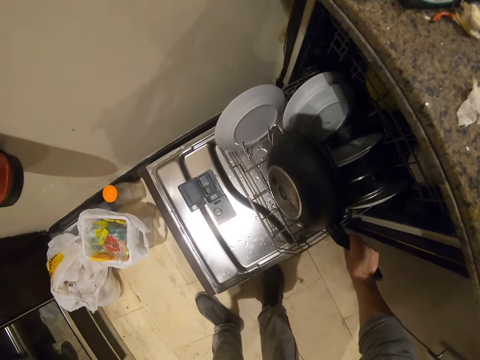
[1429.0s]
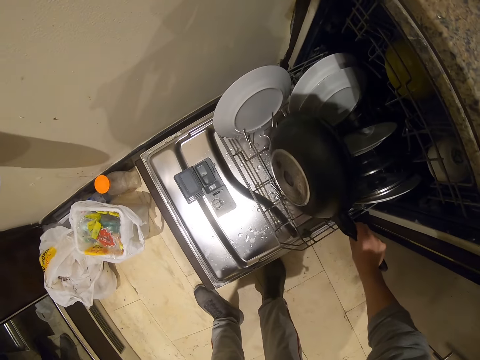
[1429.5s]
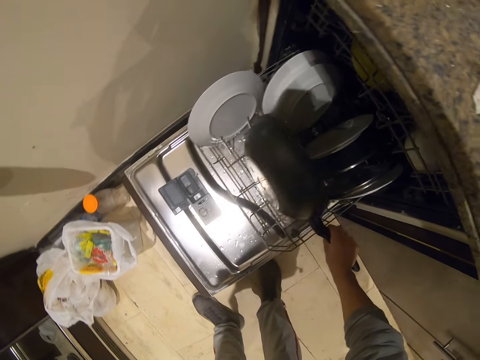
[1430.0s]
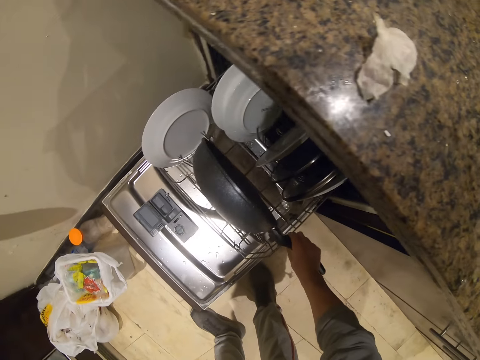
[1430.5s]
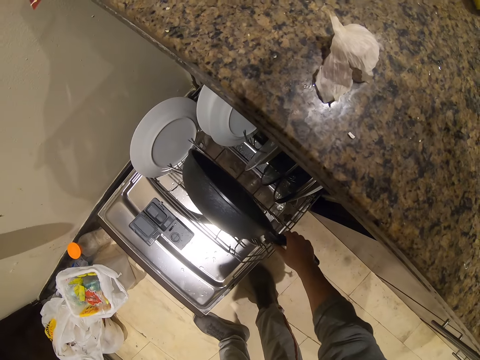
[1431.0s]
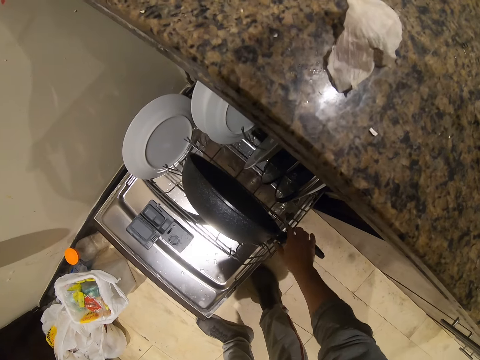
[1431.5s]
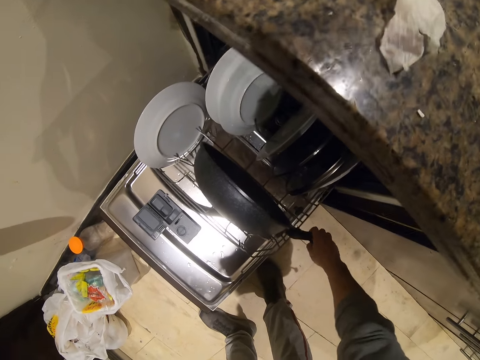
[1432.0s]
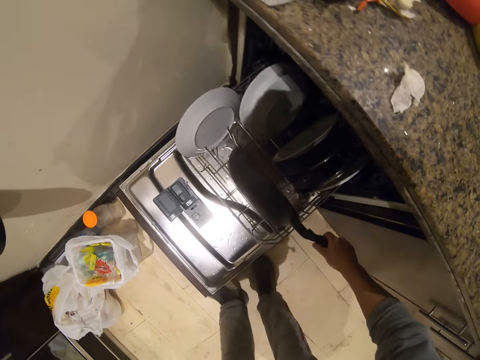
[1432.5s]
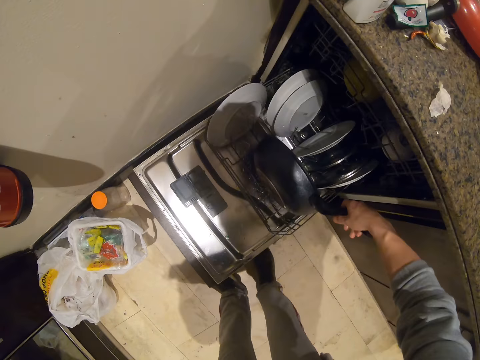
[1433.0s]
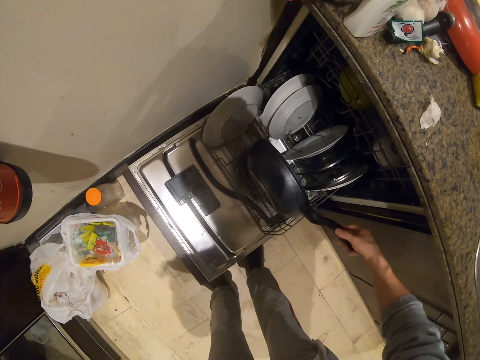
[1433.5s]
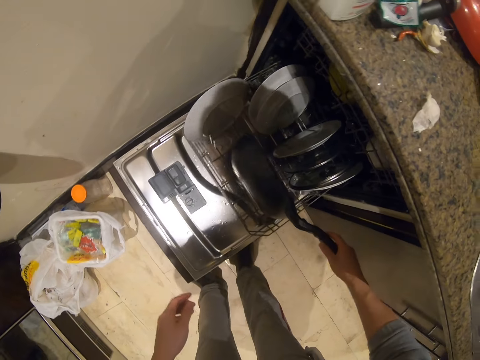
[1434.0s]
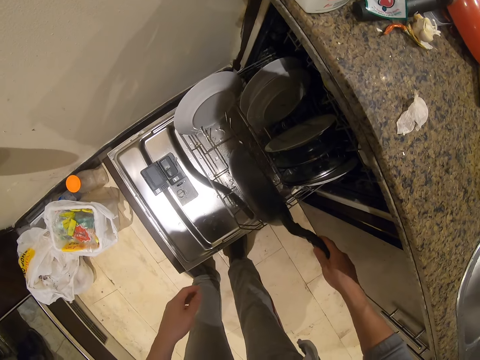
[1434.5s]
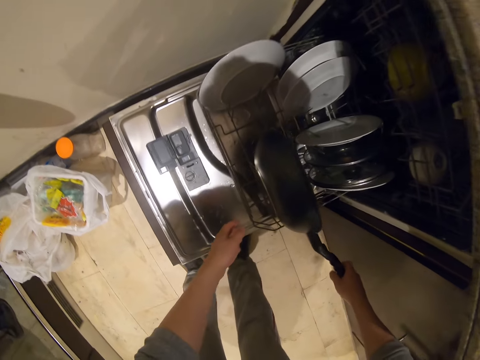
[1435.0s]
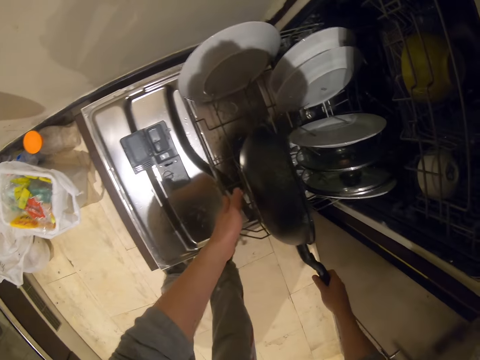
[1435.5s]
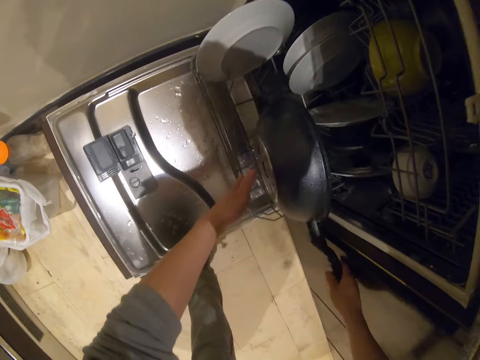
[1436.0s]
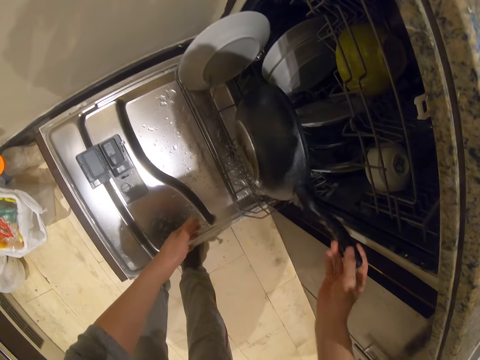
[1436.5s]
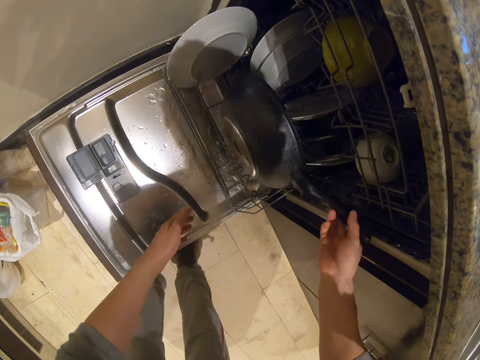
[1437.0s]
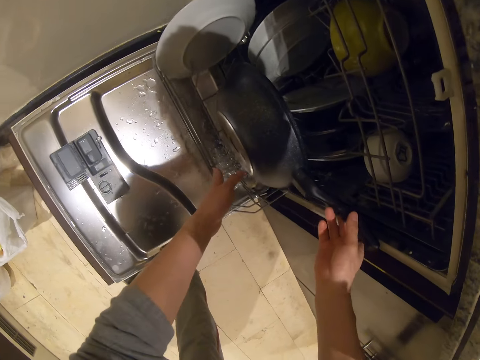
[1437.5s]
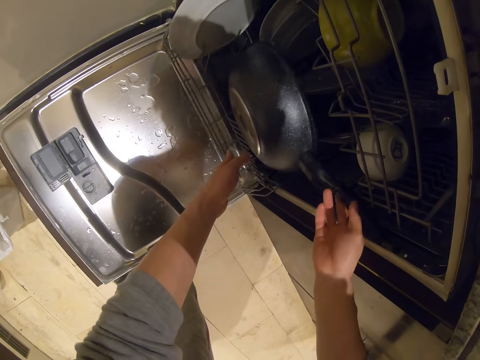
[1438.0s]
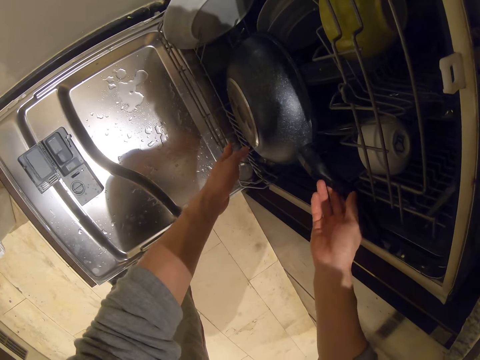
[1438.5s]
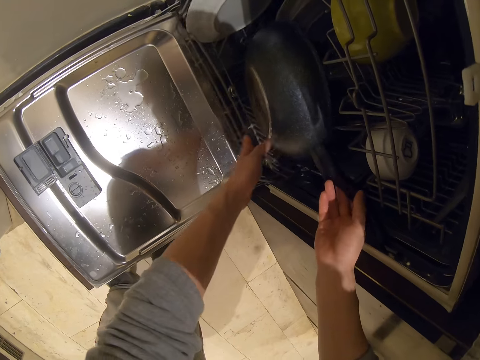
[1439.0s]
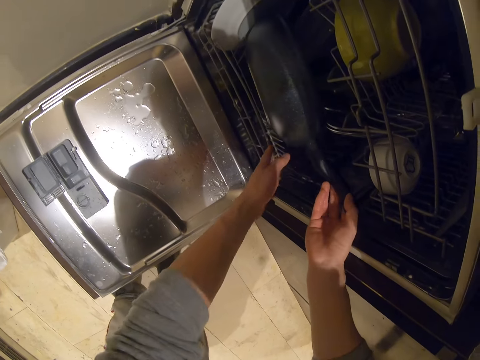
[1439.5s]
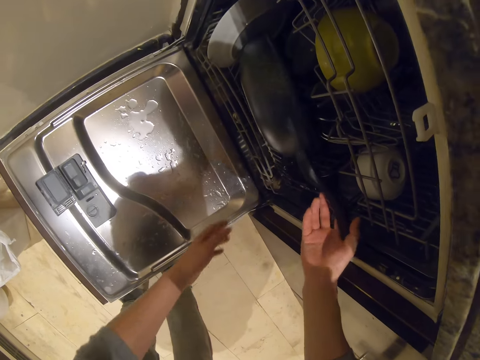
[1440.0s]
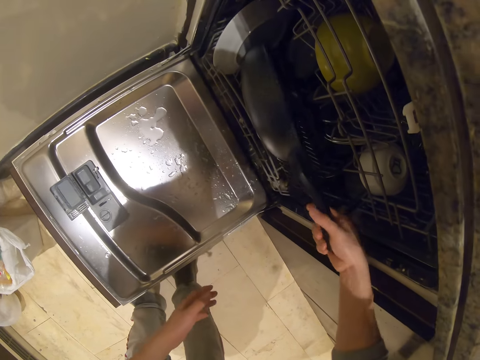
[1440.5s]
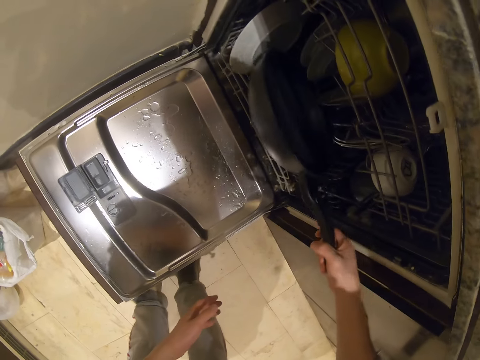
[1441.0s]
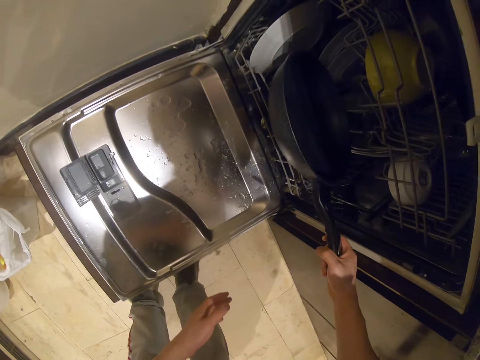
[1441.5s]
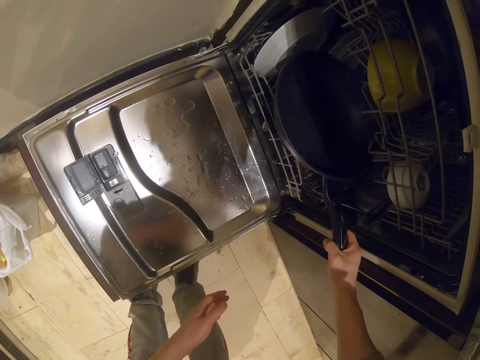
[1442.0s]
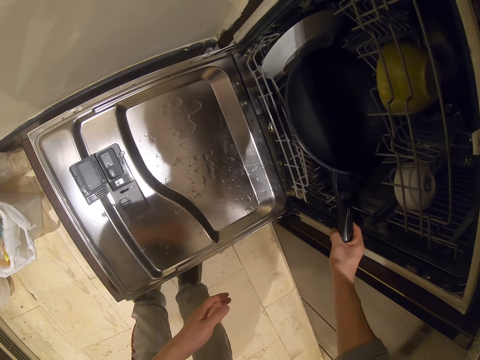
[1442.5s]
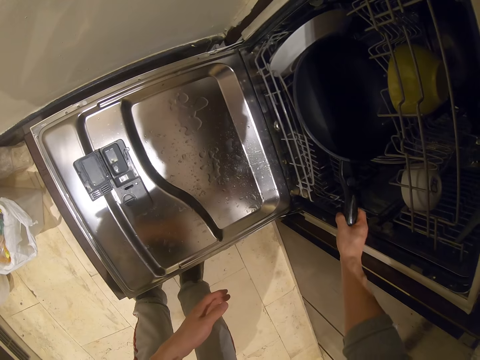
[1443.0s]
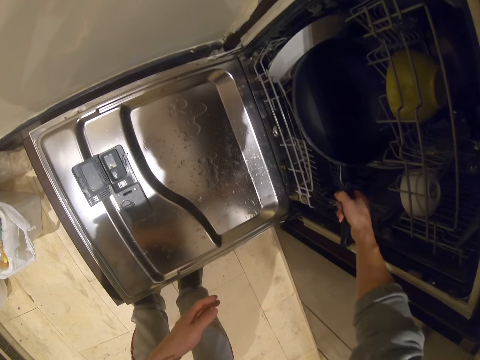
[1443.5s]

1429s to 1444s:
The camera wearer puts the pot in the utensil rack. They push the drawer.

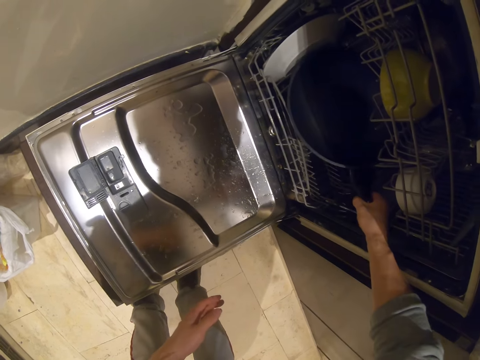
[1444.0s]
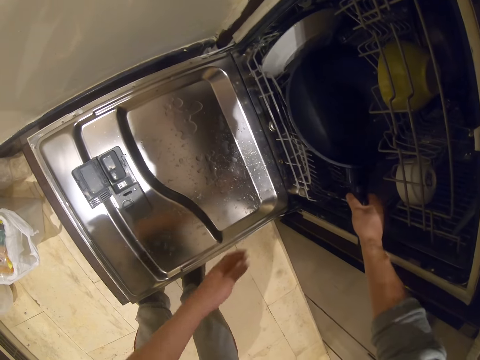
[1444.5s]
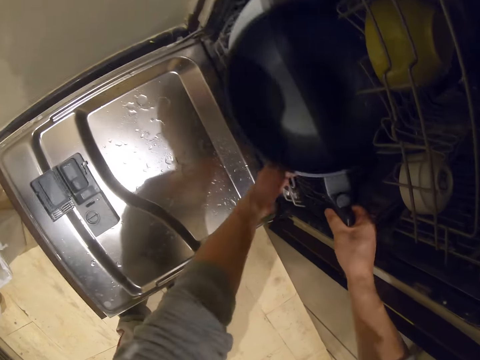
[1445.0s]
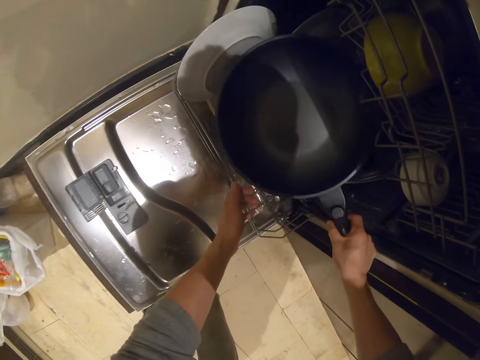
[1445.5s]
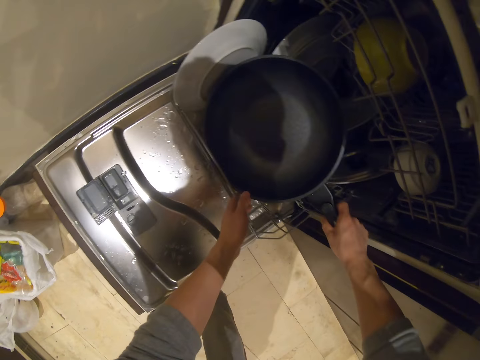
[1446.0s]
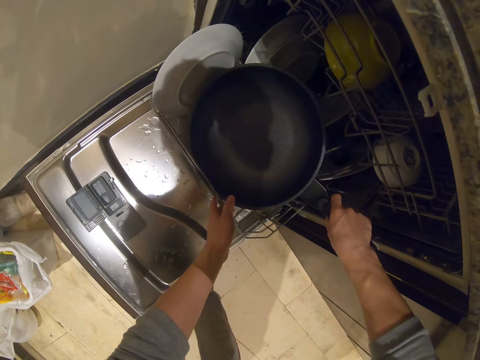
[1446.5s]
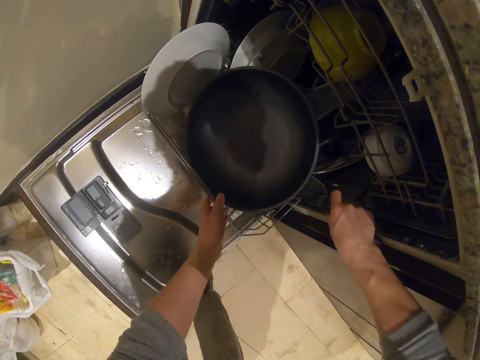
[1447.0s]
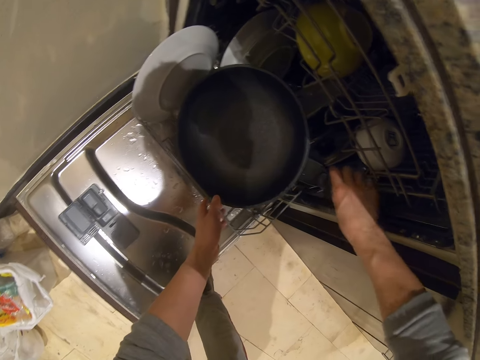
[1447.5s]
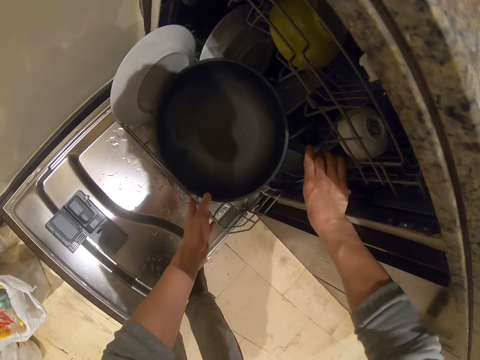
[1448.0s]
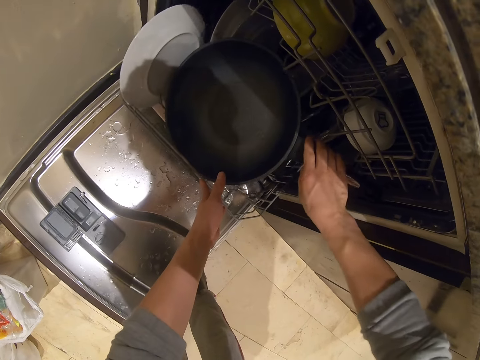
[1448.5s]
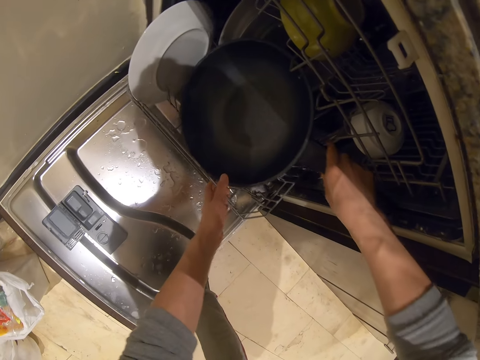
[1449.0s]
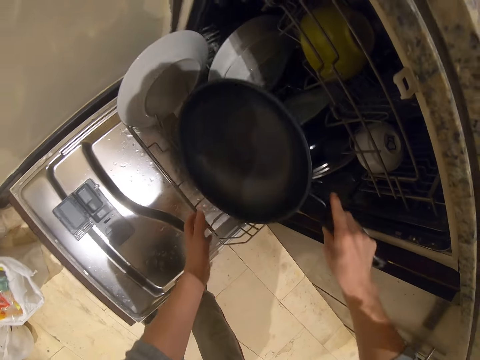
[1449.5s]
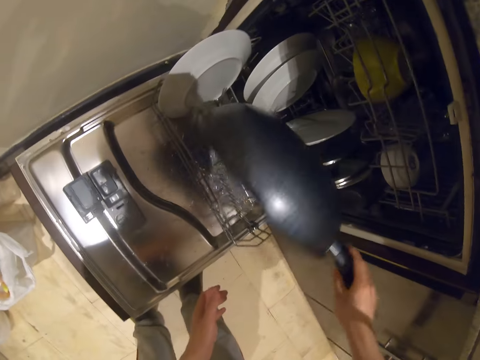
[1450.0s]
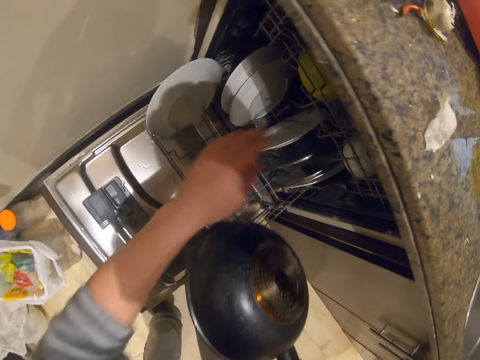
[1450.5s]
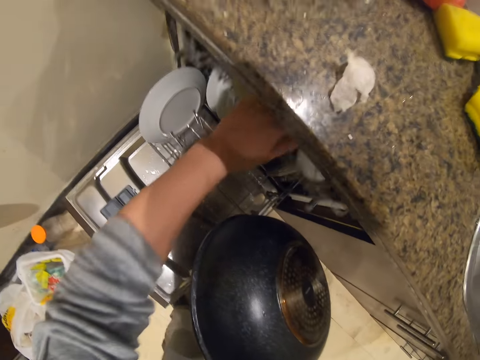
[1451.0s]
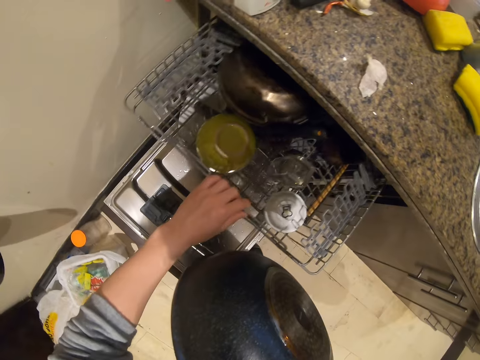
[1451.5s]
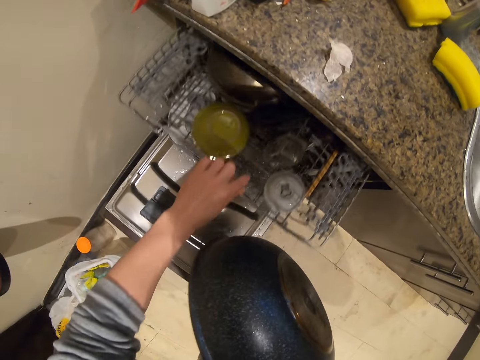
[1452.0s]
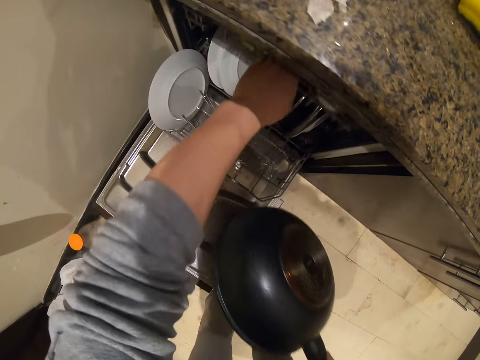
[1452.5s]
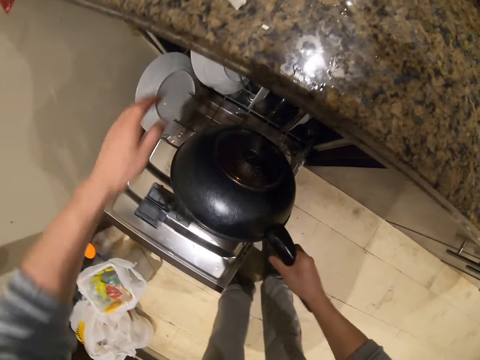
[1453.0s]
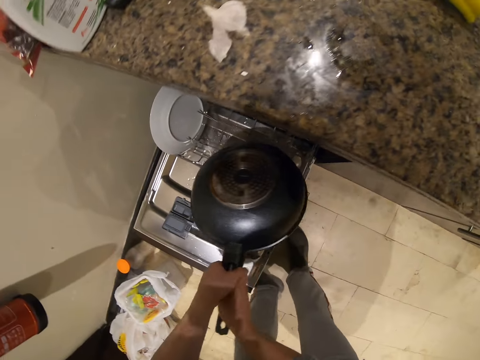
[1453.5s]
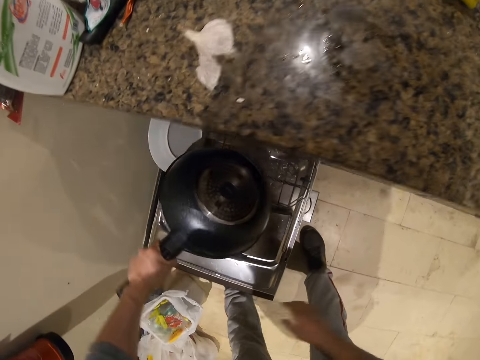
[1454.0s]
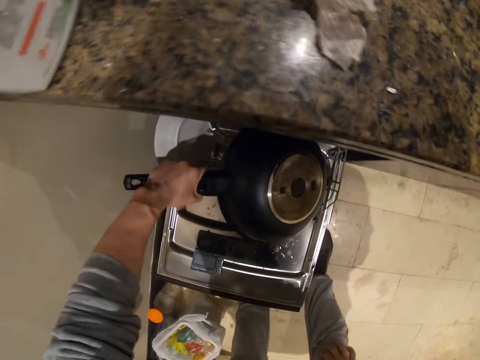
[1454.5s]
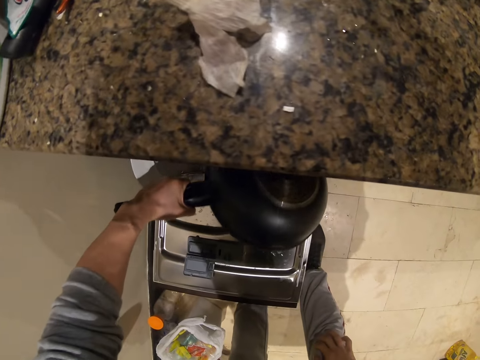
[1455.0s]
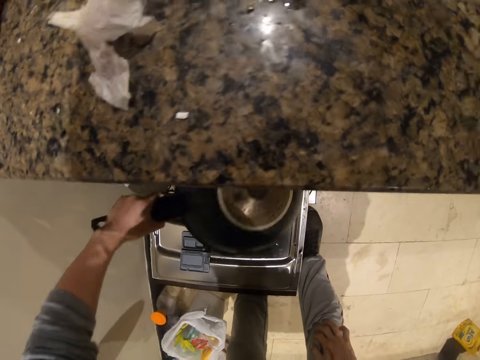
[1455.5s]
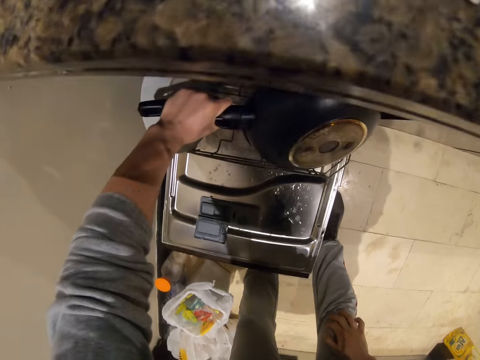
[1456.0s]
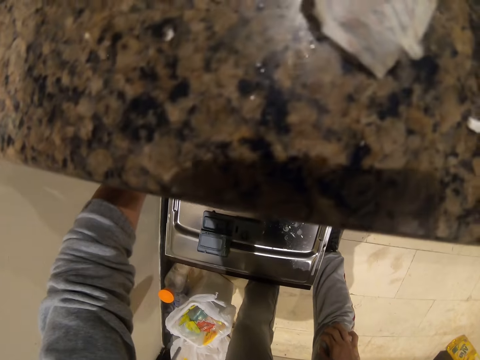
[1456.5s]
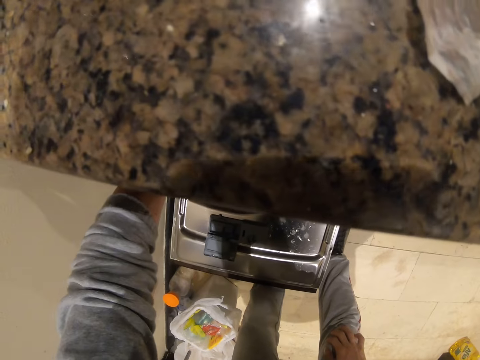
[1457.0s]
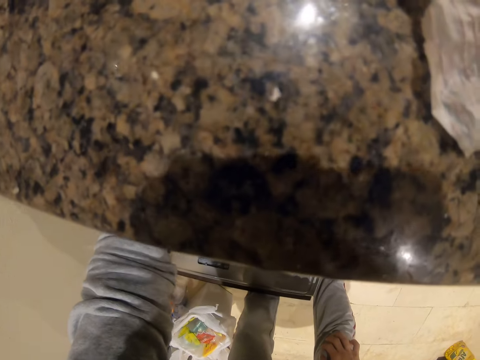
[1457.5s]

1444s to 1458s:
The camera wearer picks up the saucepan. They pull the drawer. They push the saucepan. They place the saucepan in the cabinet.
